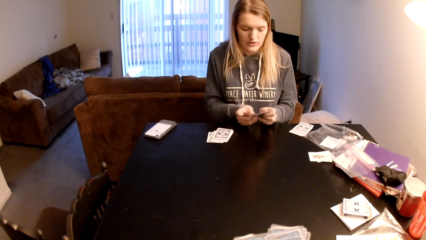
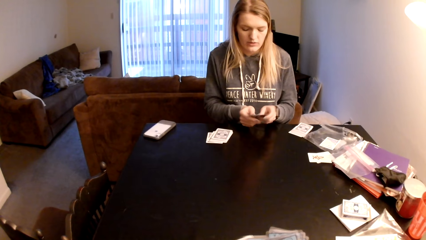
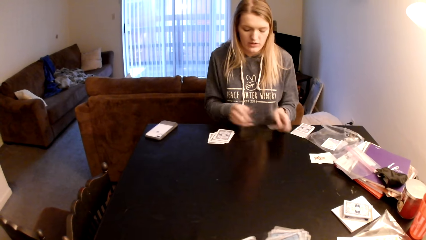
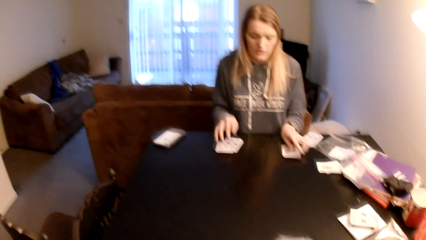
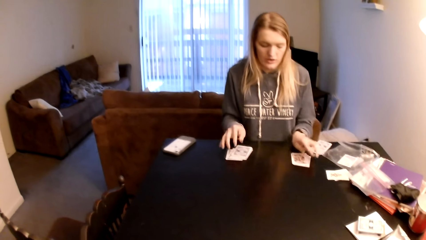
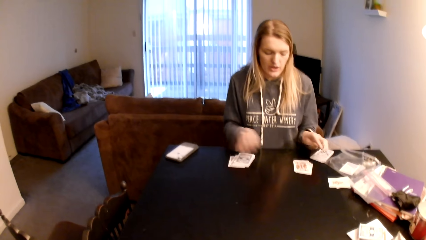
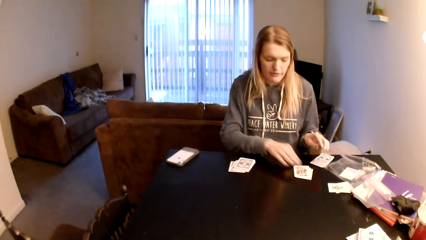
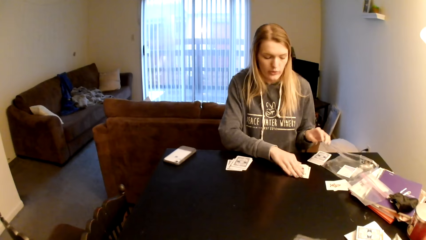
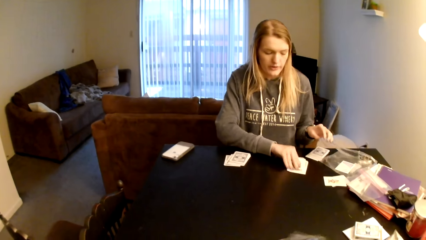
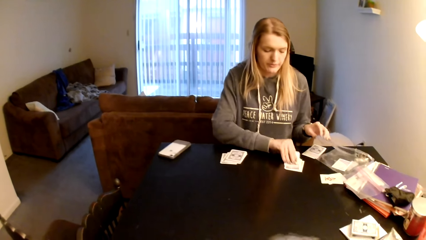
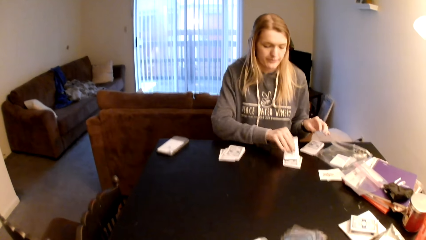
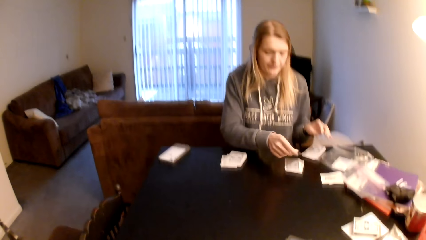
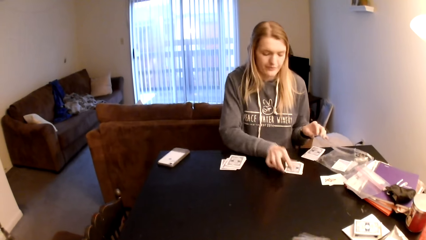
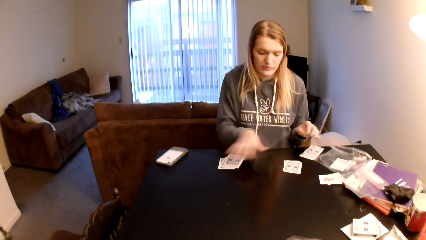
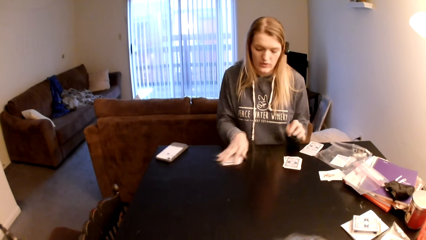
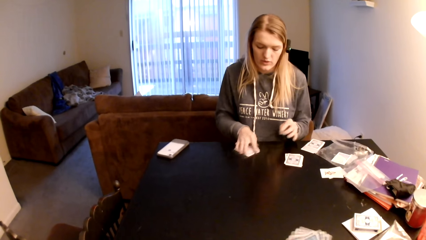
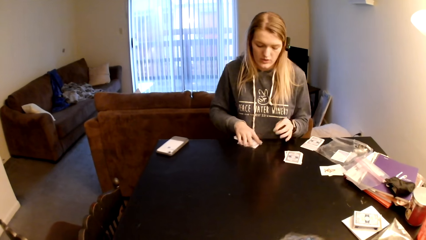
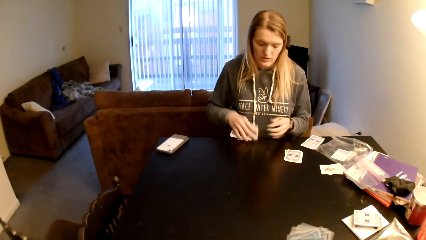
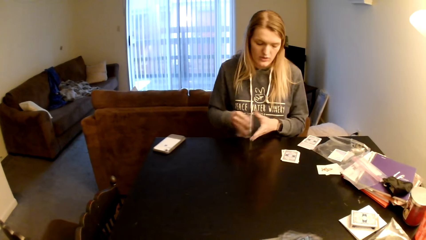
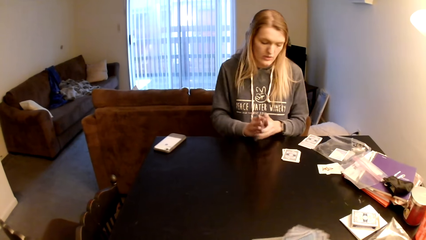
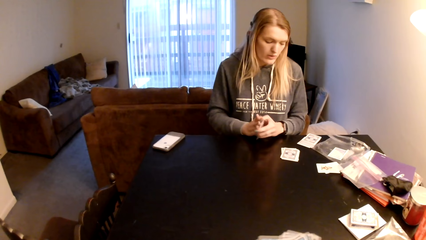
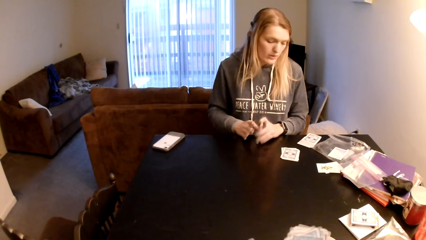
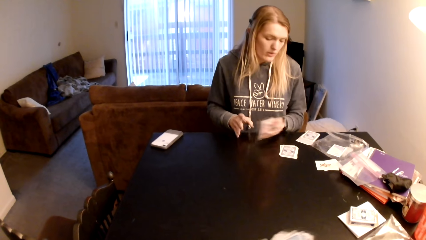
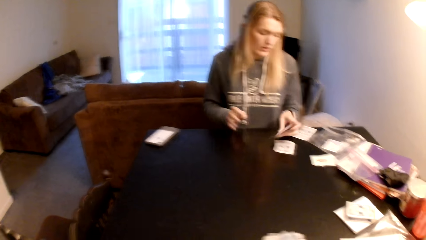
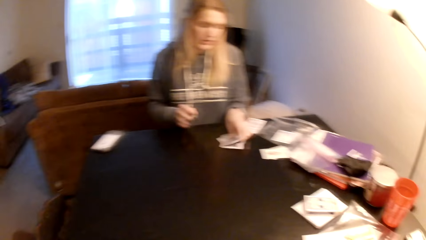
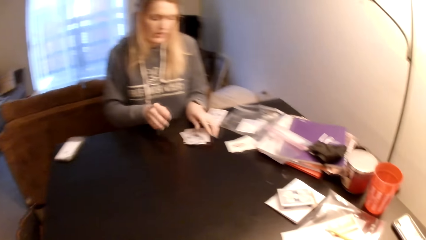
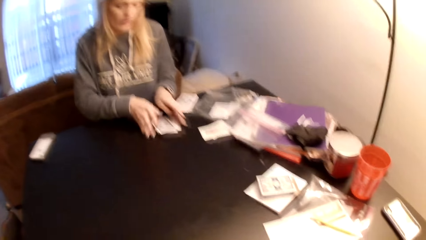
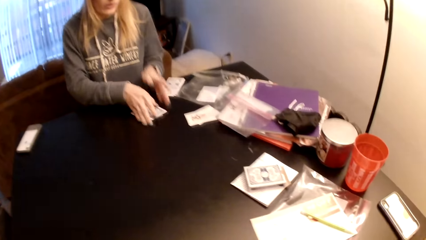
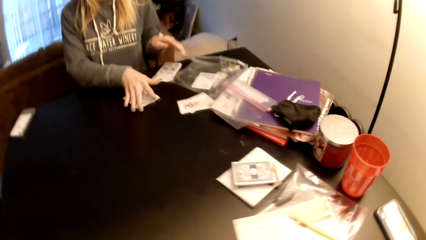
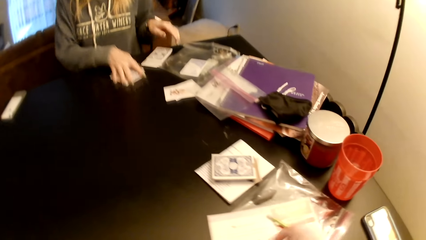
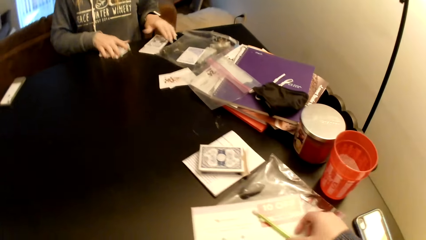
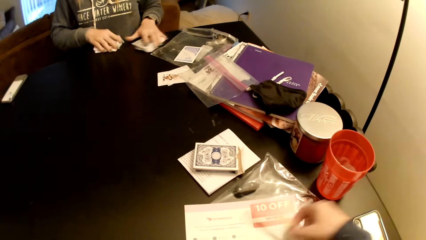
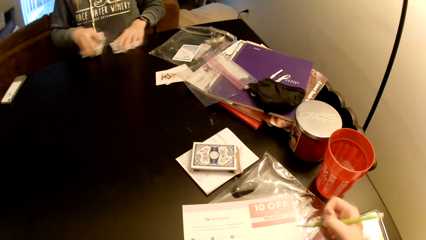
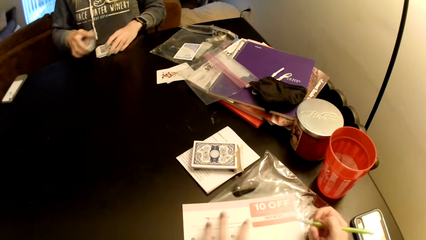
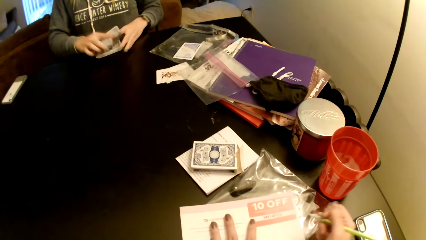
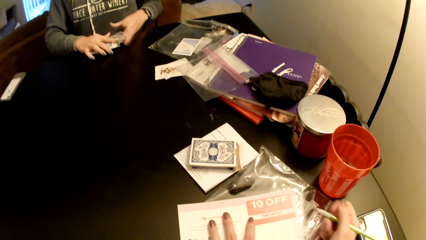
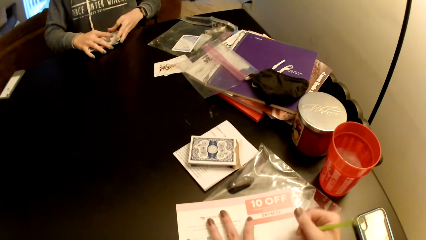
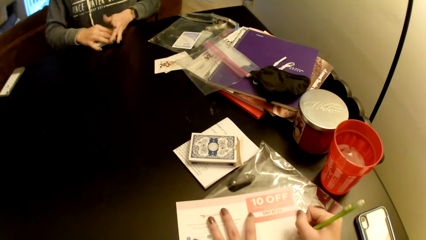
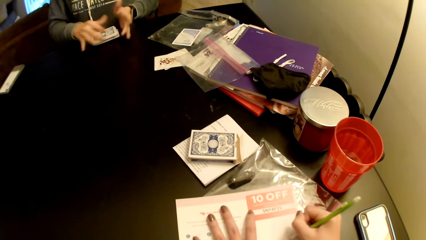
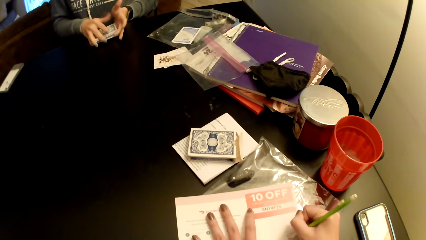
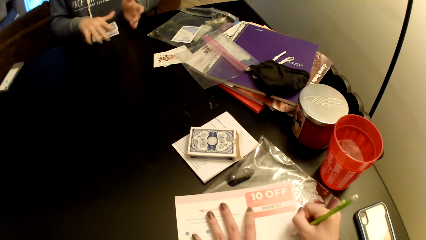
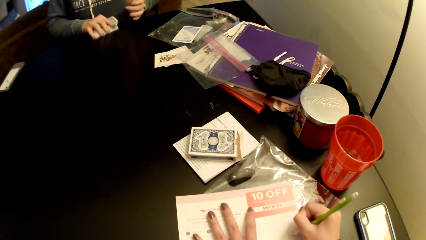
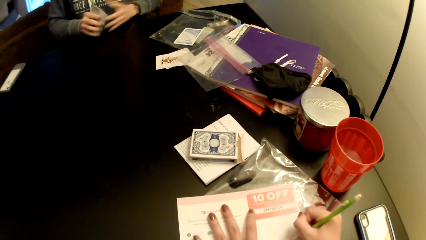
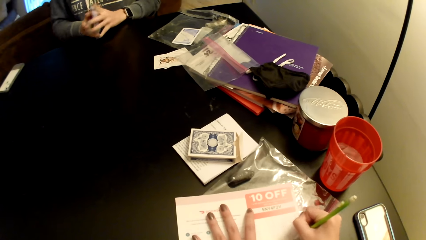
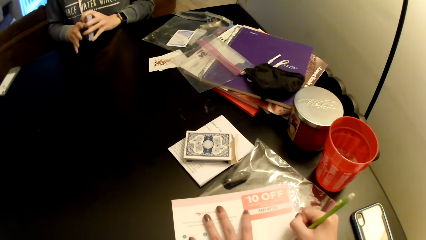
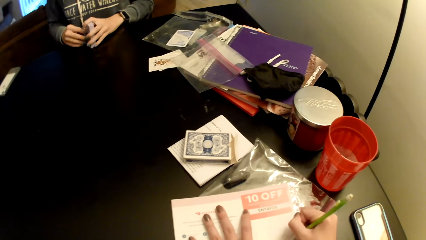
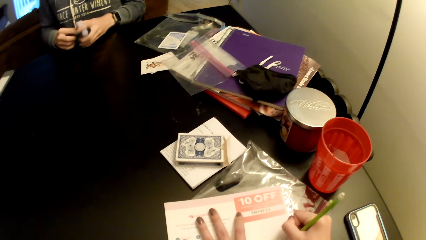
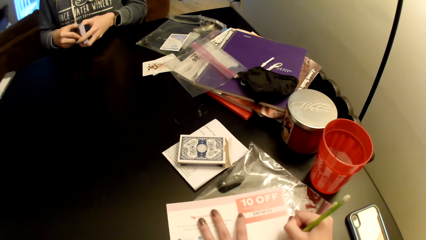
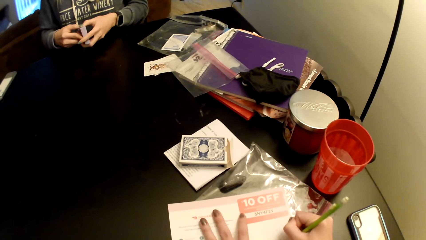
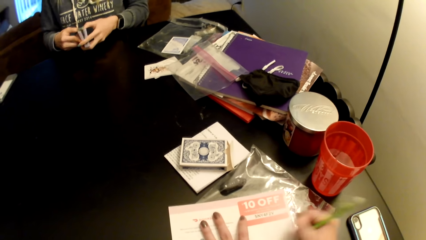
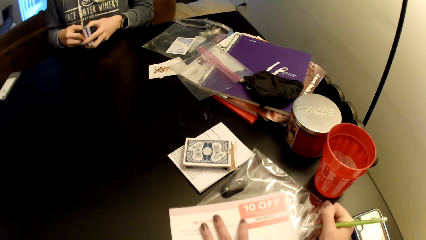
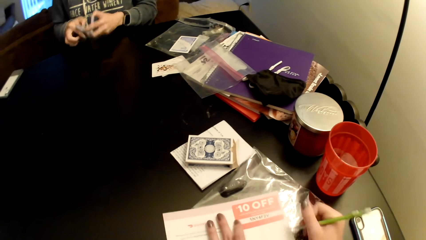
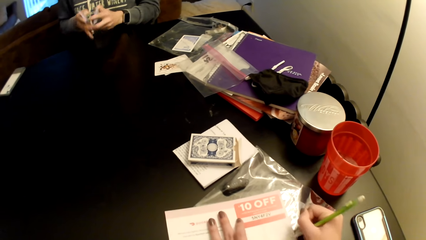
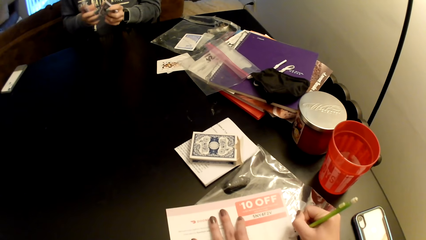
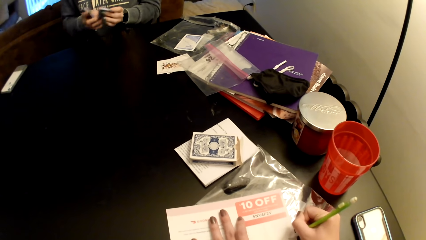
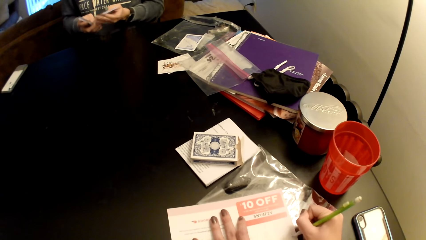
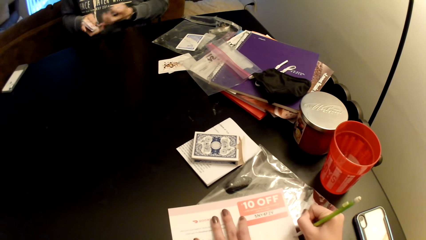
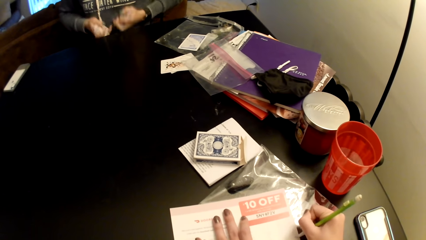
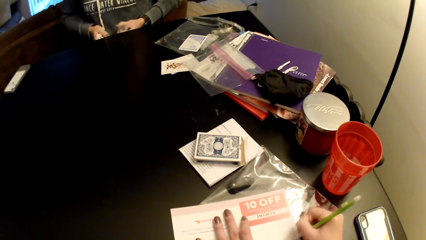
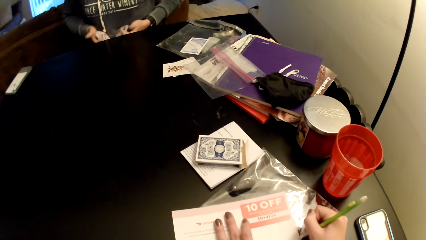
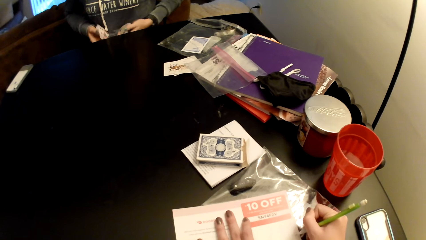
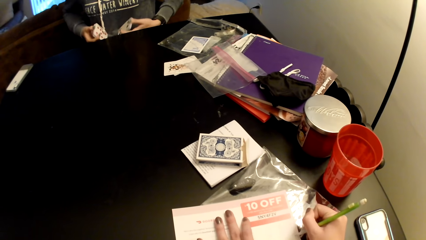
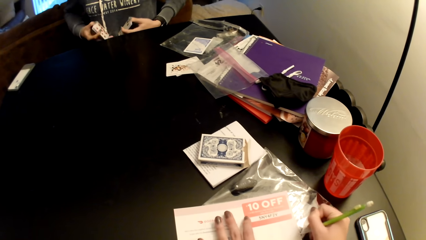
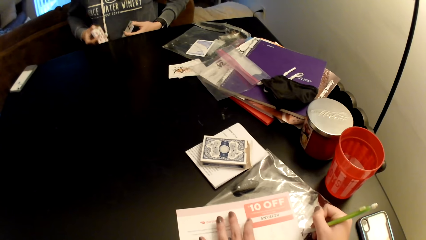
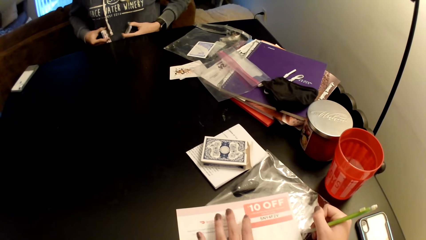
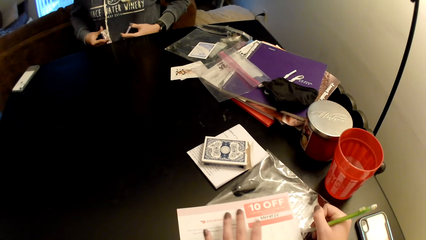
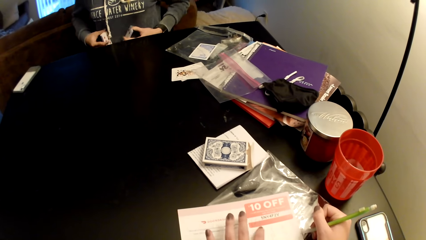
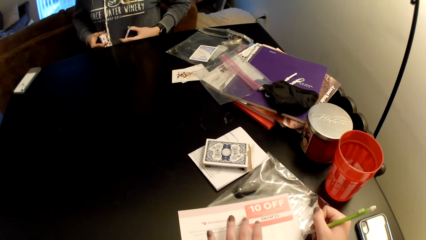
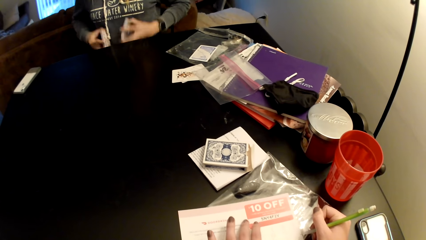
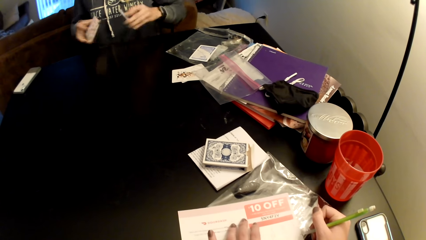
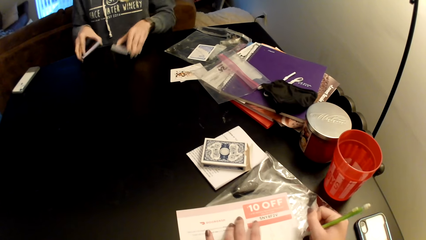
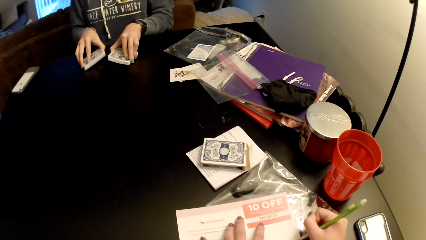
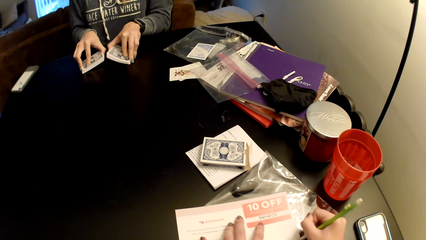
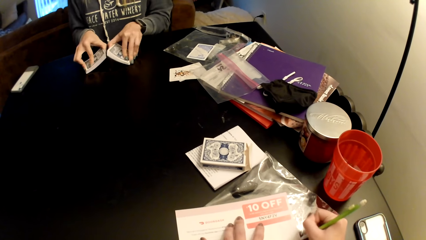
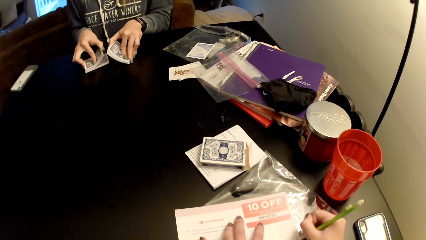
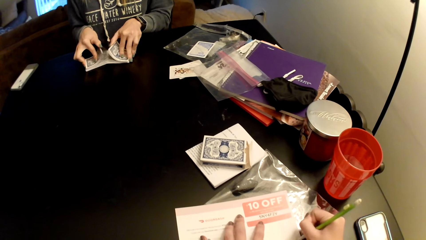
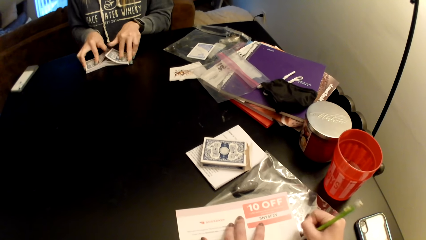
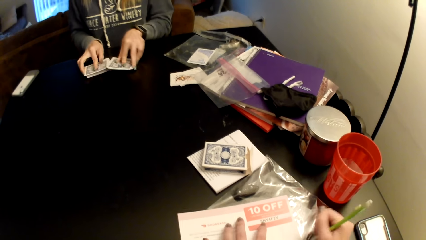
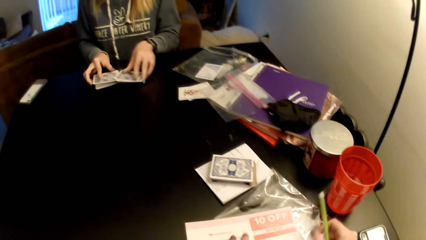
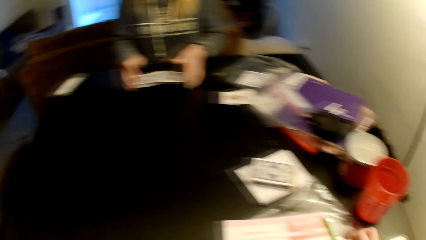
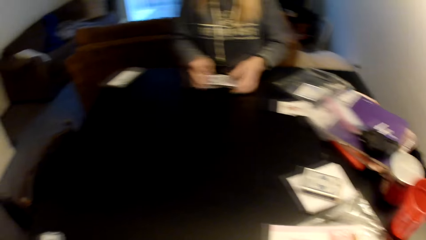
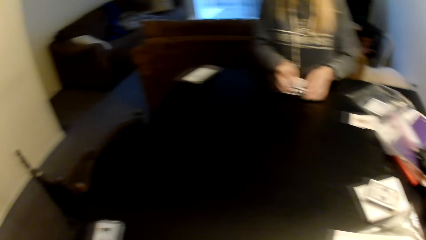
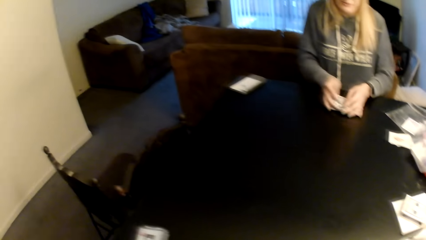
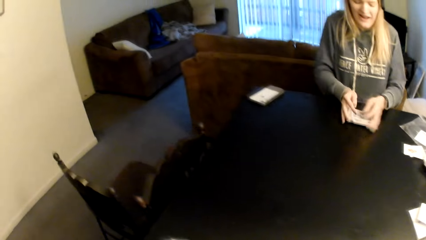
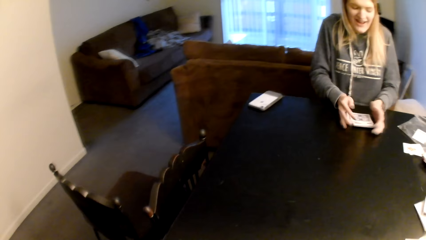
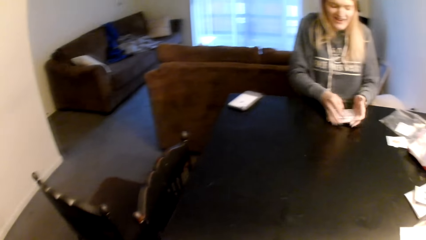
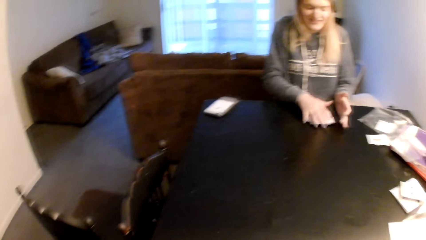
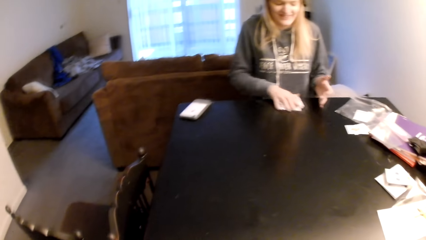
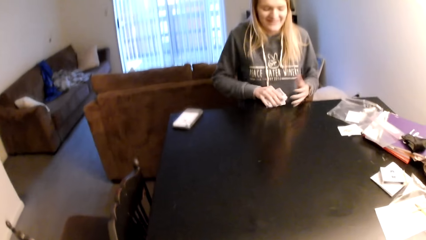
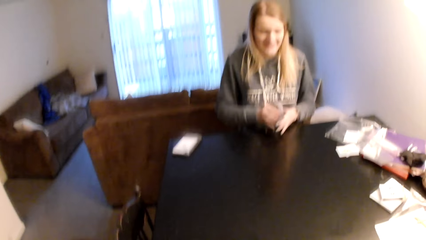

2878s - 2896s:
The woman places the playing cards on the table. The camera wearer looks at the playing cards. The woman picks cards from the cards, turns the playing card, places the cards together, picks cards from the table, holds cards on her hands, taps the cards on the table, puts the cards on the table, picks cards from the table, and pulls the playing cards. The camera wearer writes on a paper with a pencil. The woman holds the cards together, picks cards from the table, taps the cards on the table, divides the cards, puts the cards on the table, and flips in the cards. The camera wearer puts the pencil down. The woman hits the playing cards on the table and joins the cards.
